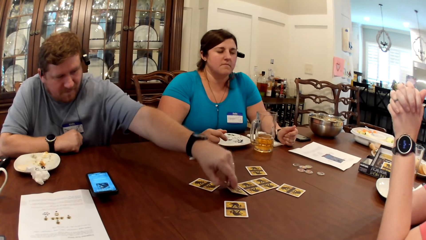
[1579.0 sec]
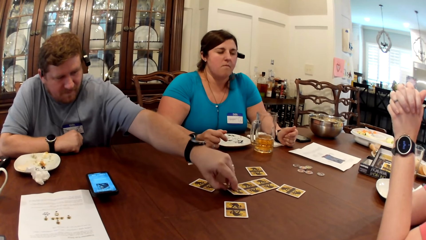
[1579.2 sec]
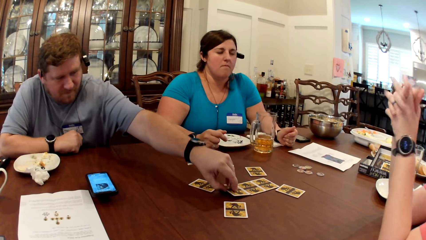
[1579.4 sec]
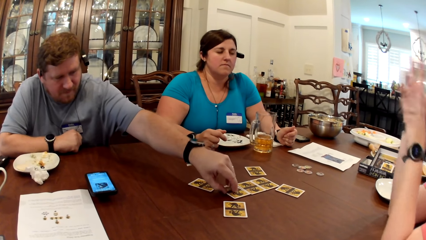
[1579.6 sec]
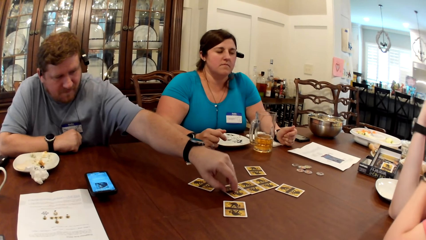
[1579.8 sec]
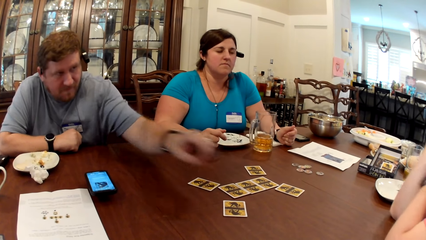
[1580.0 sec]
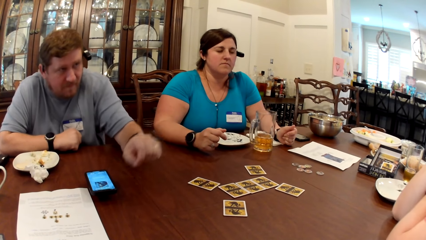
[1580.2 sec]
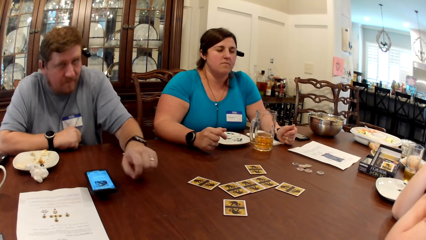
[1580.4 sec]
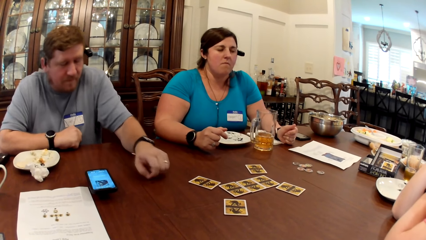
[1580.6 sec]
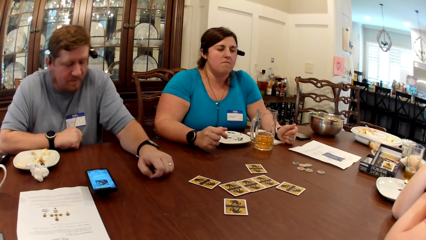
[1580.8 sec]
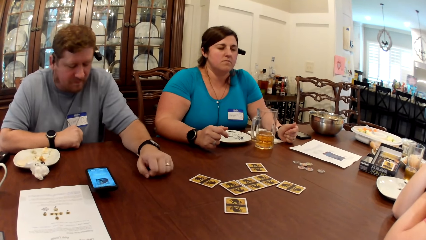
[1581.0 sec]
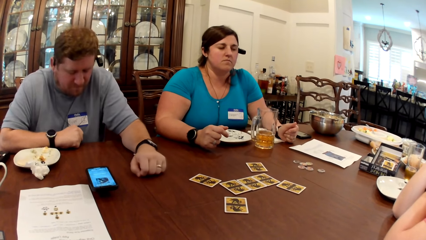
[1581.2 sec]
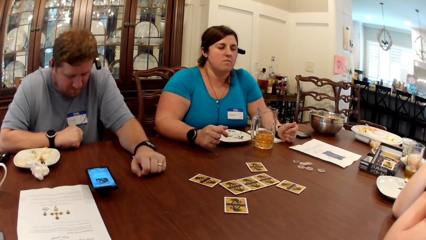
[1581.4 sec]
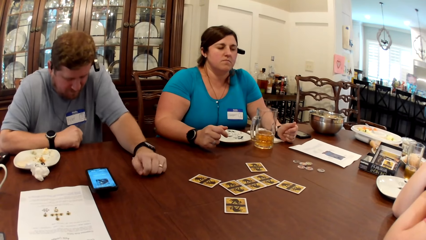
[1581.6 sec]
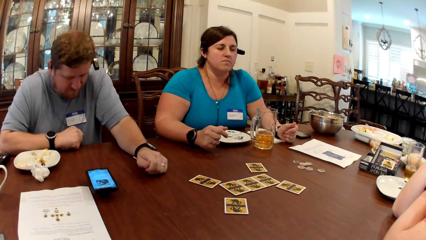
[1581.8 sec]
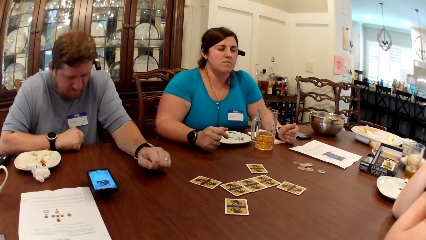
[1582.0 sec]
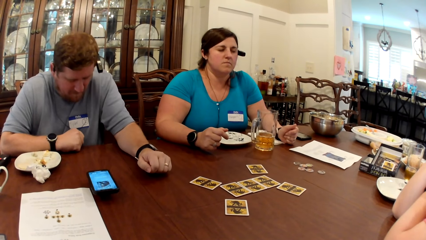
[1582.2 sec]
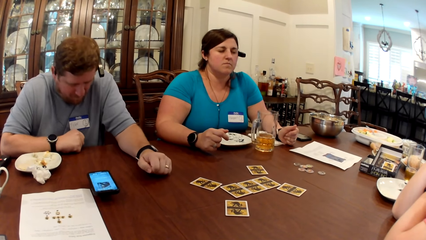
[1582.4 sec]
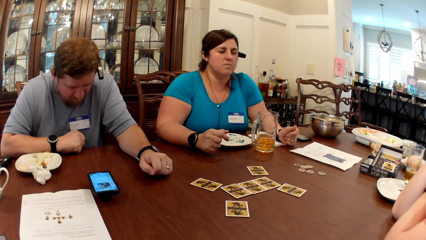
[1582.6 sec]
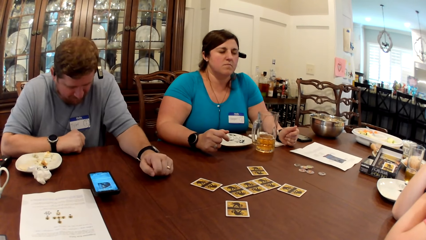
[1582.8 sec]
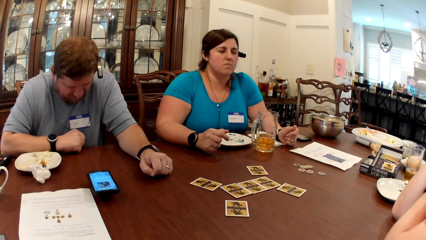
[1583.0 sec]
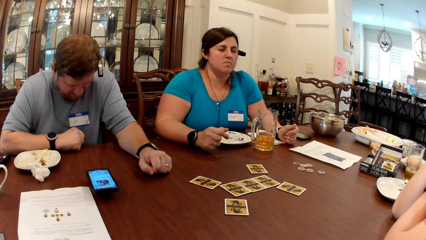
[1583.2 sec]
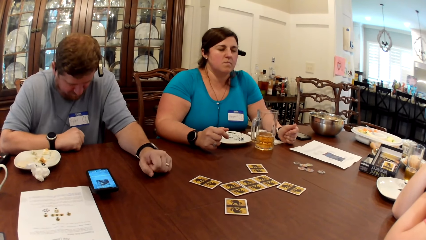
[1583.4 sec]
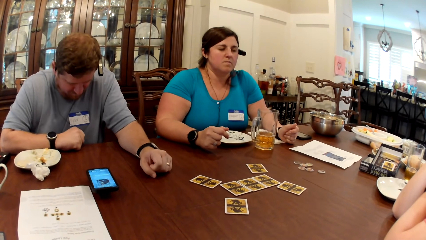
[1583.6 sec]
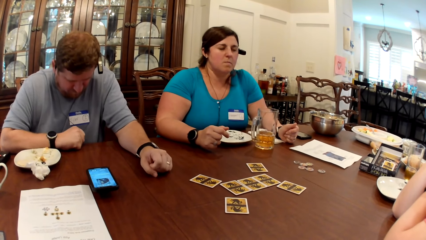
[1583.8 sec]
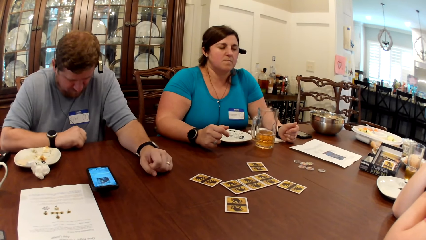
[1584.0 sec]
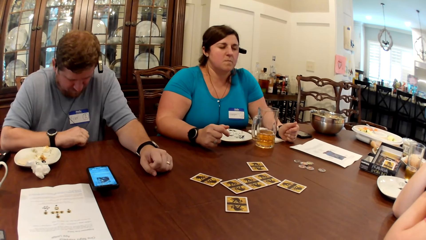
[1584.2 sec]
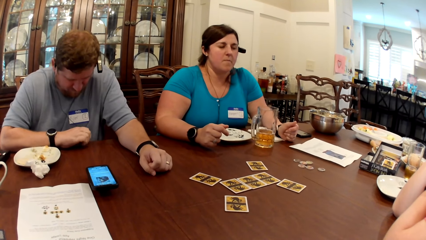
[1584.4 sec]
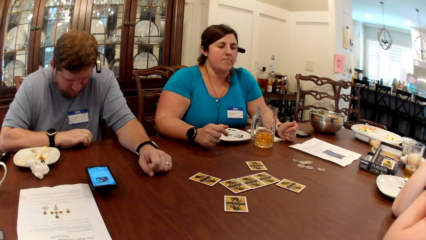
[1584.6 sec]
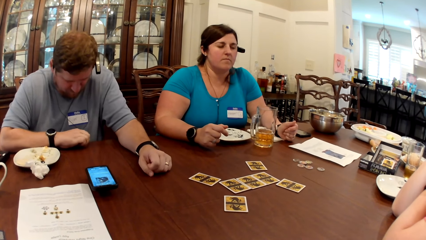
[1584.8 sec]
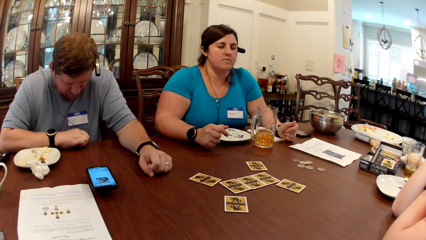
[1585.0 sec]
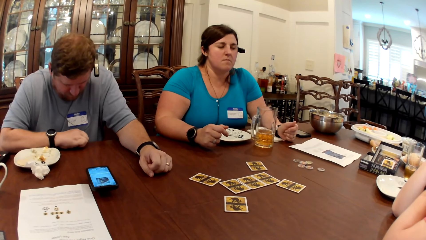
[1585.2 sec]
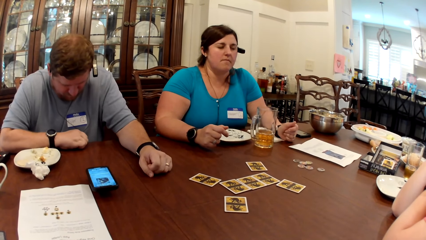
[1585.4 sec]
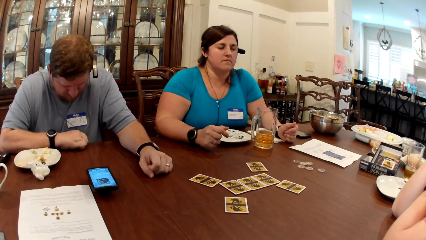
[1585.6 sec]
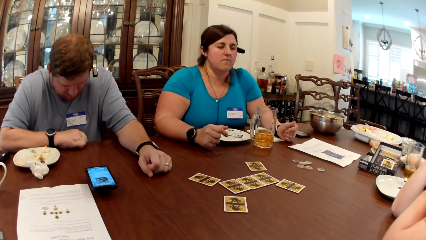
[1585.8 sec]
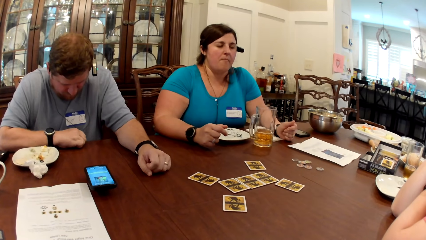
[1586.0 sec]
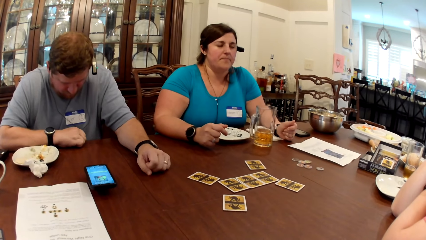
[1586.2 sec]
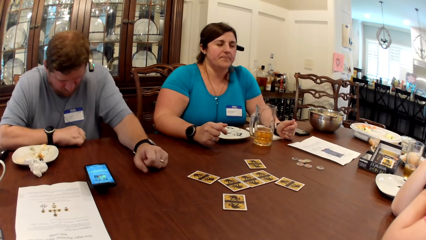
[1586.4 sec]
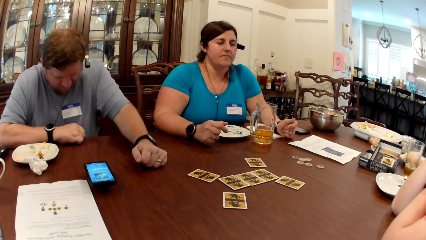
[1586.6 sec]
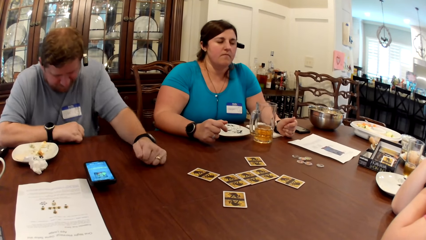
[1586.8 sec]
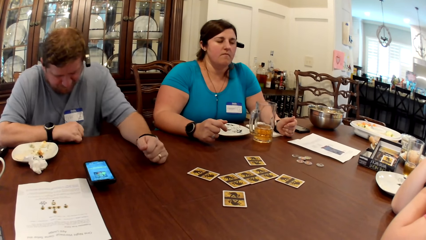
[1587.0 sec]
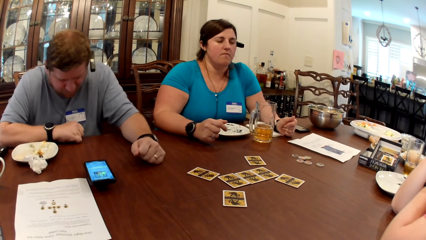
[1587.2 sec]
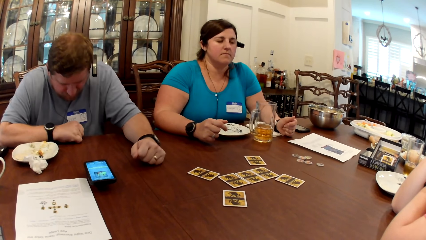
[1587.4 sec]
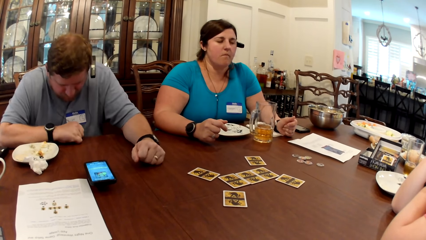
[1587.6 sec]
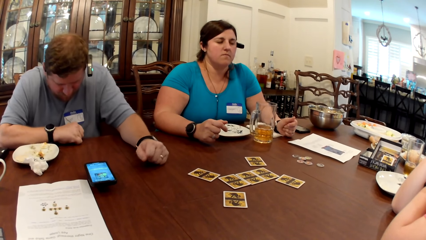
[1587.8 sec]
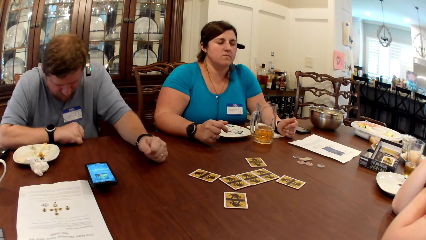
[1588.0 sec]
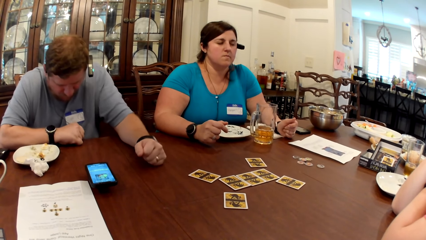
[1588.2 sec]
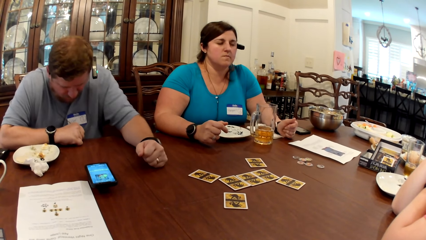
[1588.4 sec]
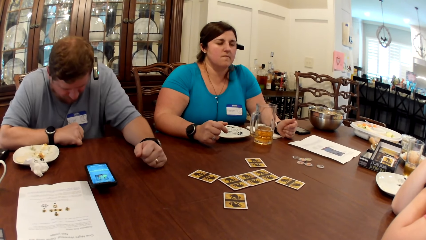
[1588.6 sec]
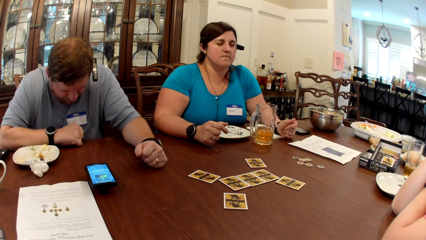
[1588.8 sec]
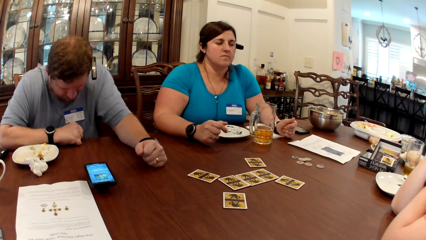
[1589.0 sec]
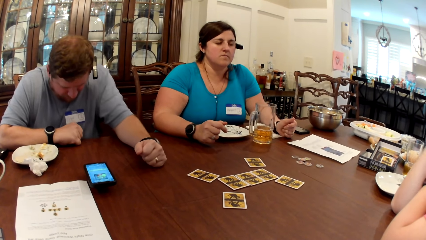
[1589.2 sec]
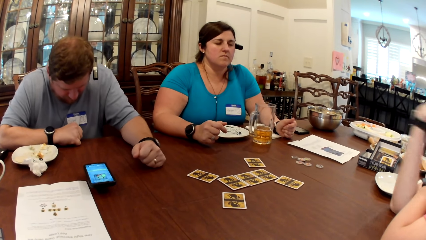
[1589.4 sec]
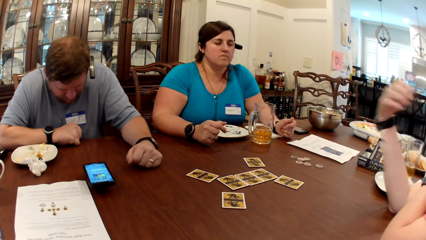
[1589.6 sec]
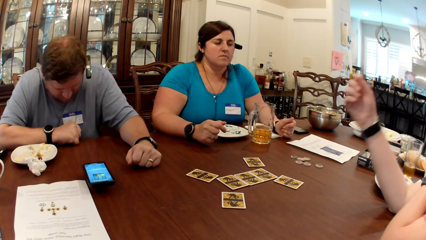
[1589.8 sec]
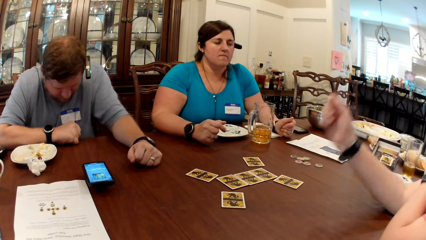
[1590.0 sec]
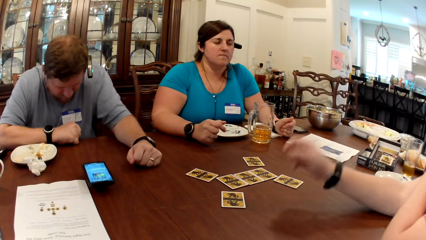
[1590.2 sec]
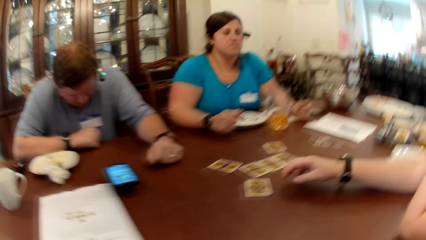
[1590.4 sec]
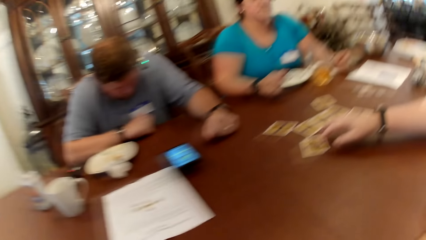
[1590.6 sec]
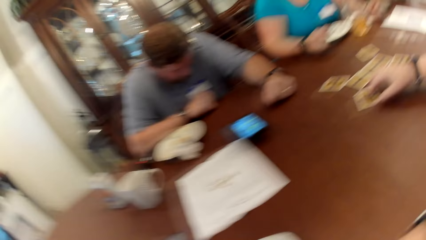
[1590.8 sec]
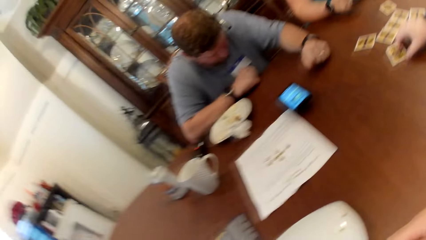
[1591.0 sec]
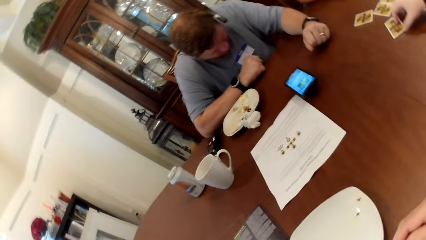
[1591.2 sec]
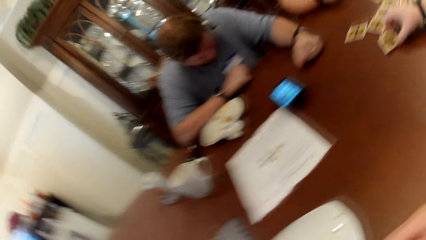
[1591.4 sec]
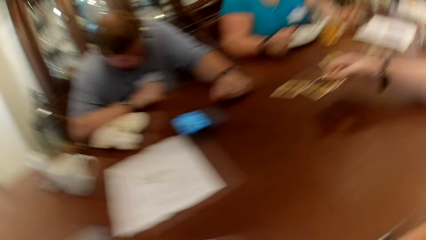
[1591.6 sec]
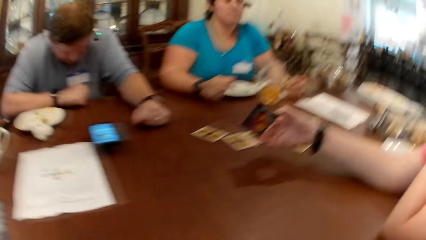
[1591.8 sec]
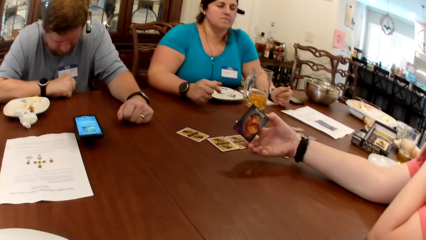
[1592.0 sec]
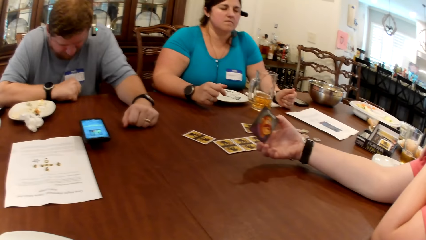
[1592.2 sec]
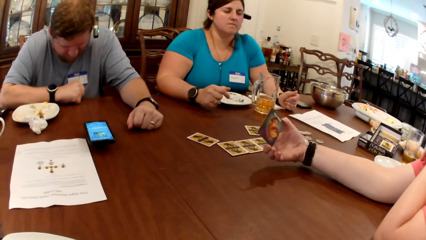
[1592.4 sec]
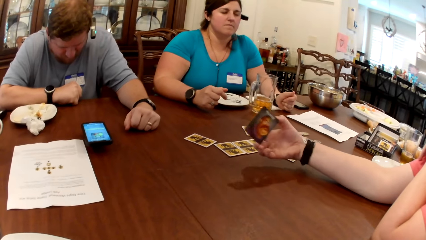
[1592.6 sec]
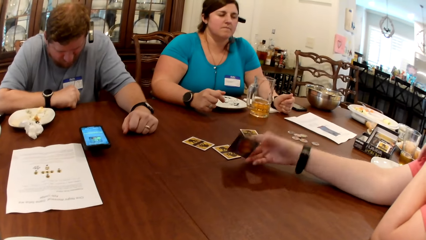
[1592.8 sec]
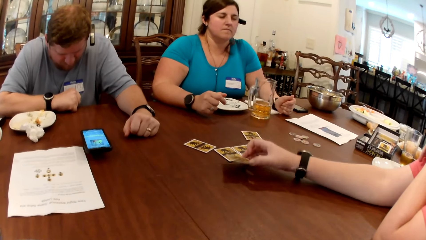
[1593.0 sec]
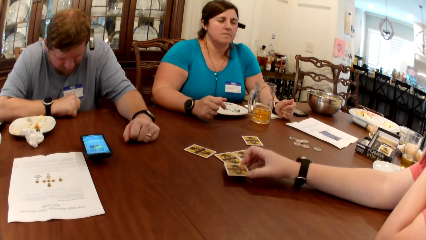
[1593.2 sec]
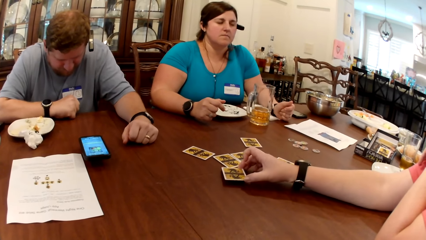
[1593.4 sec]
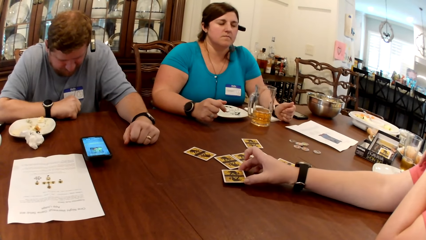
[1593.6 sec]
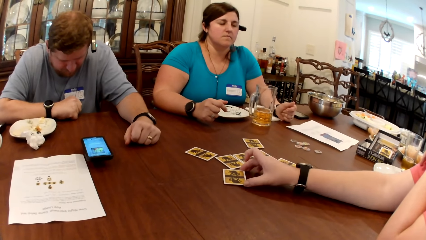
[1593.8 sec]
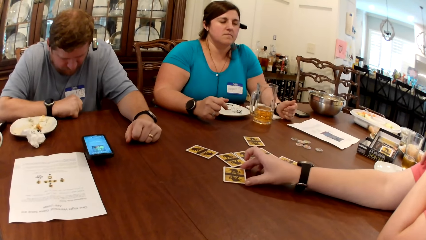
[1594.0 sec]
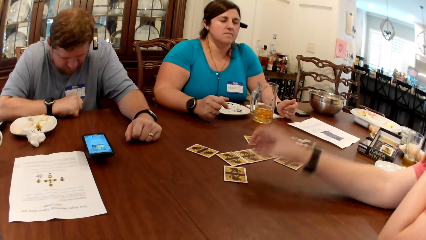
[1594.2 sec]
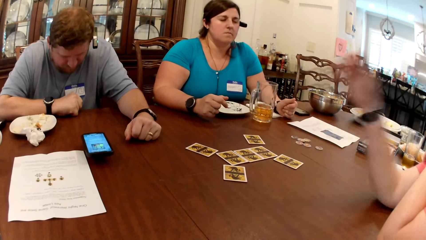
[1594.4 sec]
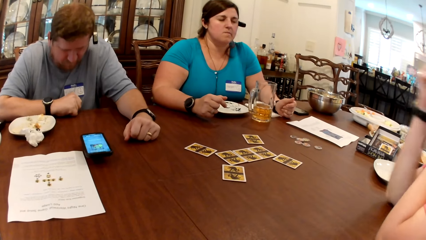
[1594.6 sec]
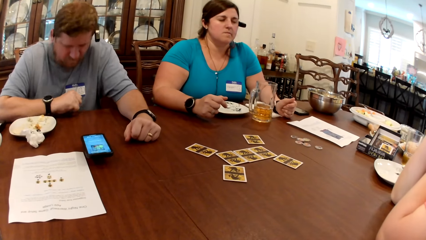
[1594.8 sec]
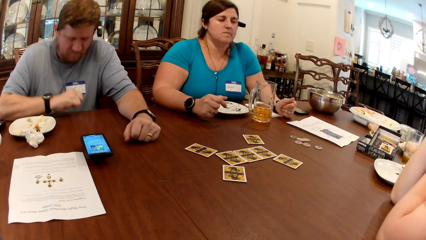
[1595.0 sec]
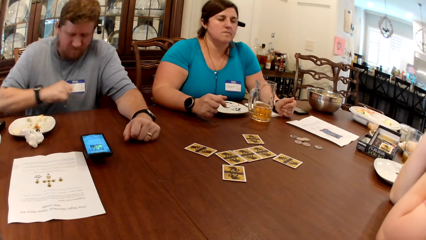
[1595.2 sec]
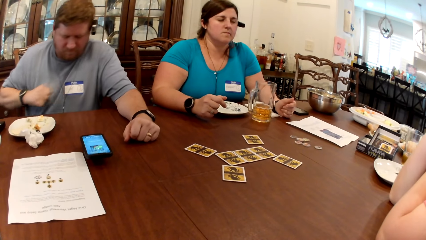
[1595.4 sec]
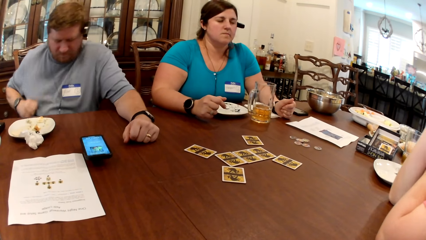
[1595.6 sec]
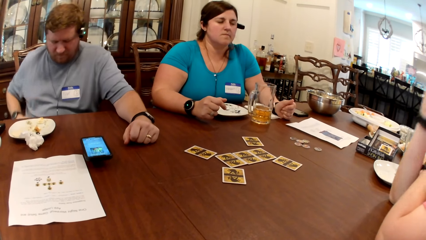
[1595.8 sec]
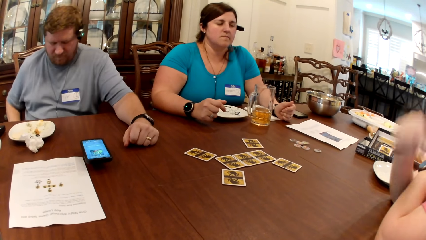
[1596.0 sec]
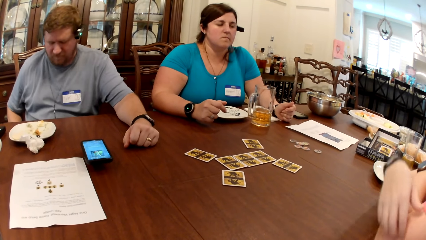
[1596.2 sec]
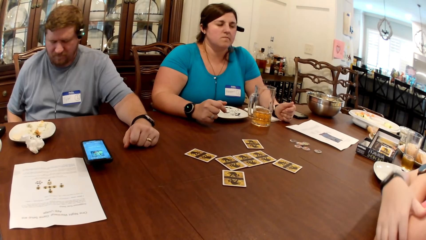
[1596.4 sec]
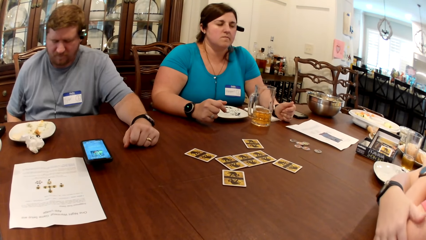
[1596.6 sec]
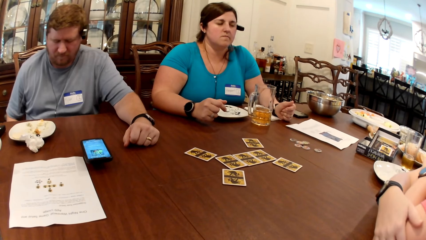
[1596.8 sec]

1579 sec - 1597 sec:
A man puts the card on the table, pulls his hand off the card and places his left hand on the table. He looks at the phone. A woman peeps at a card on the table, picks up the card and puts the card. The man removes his right hand from the table.
